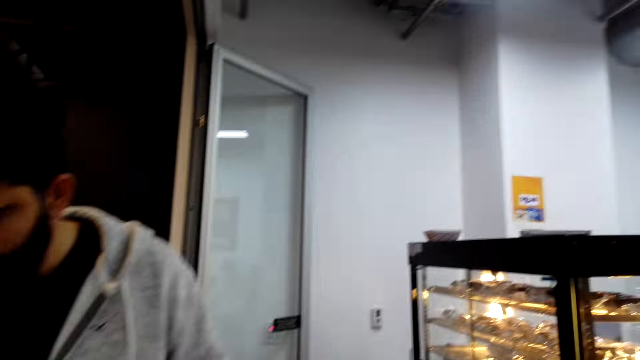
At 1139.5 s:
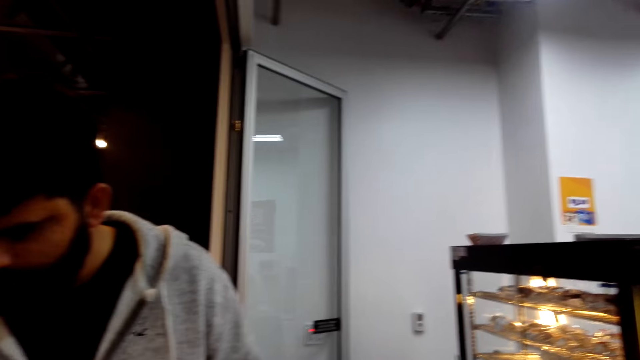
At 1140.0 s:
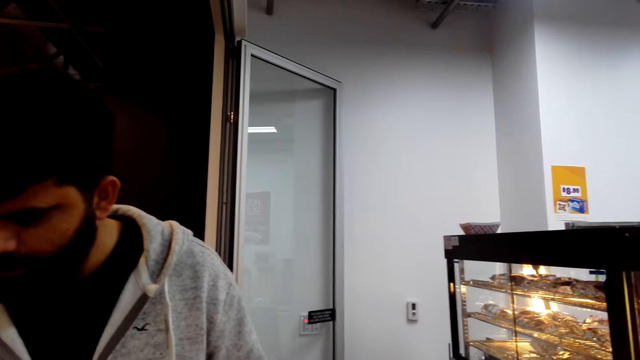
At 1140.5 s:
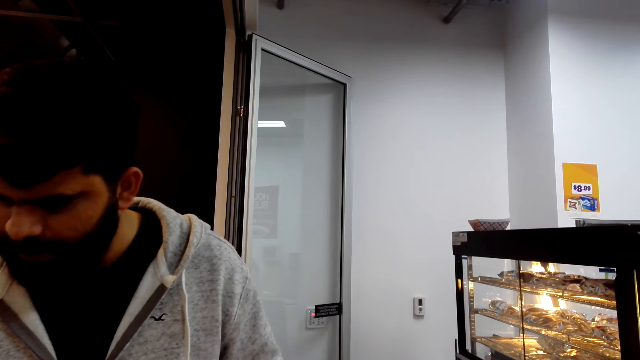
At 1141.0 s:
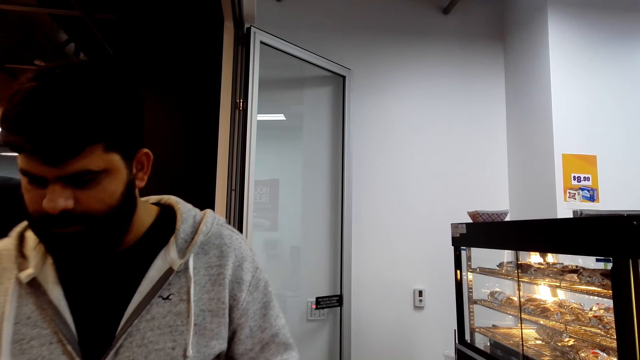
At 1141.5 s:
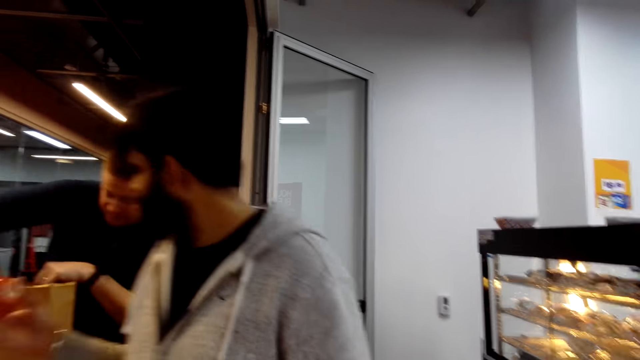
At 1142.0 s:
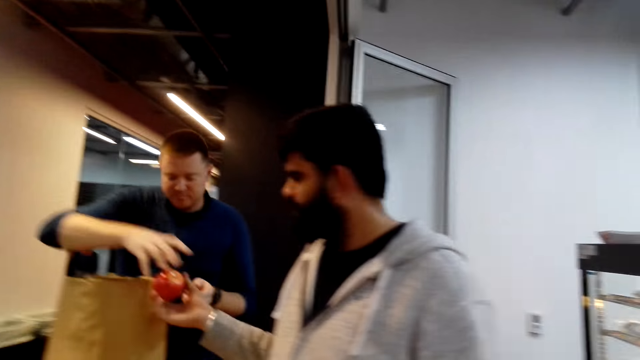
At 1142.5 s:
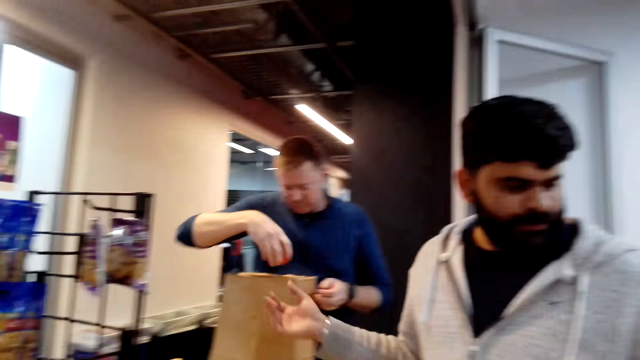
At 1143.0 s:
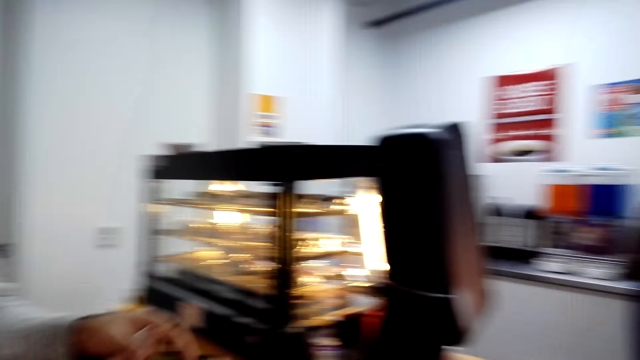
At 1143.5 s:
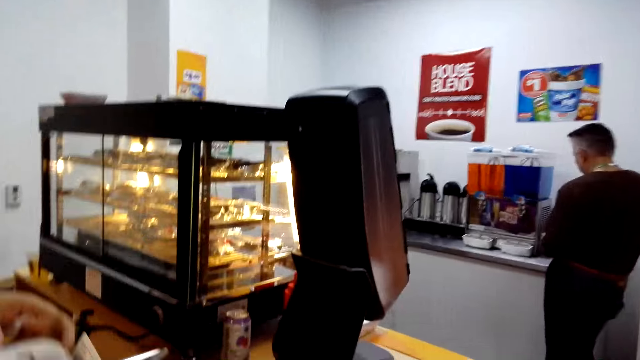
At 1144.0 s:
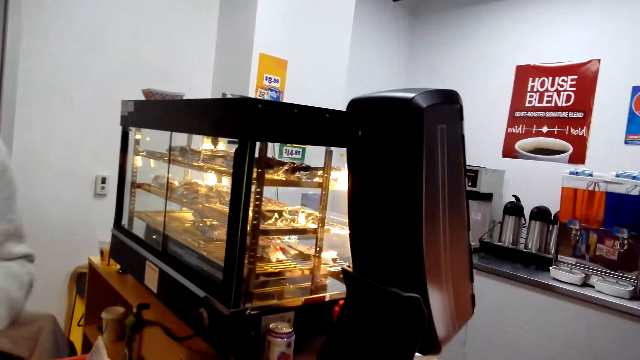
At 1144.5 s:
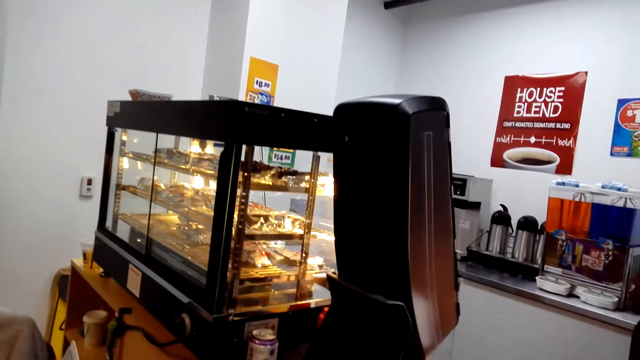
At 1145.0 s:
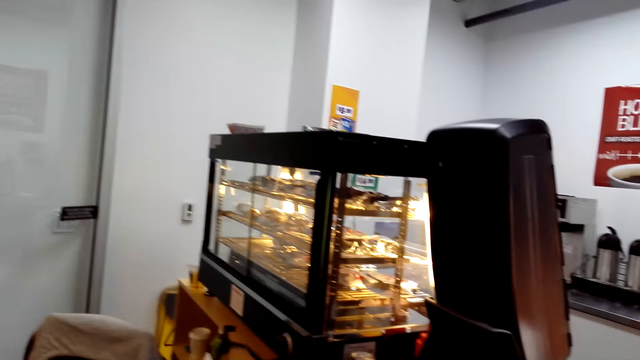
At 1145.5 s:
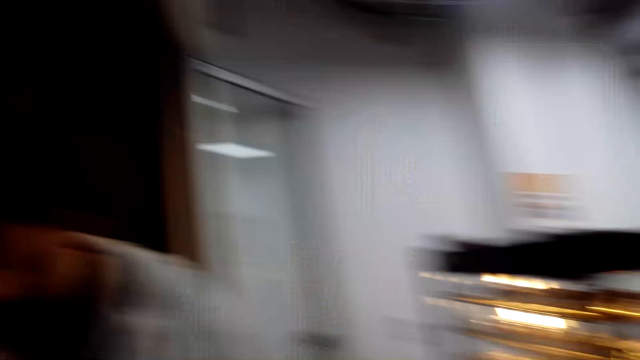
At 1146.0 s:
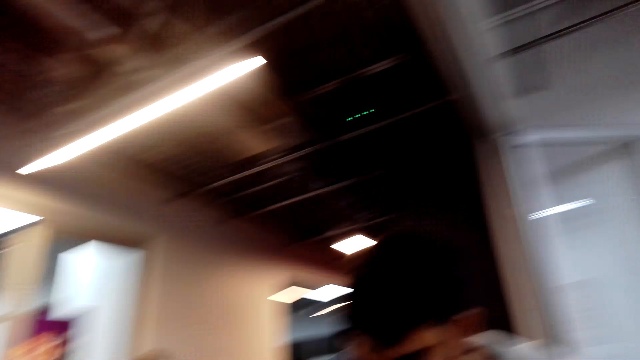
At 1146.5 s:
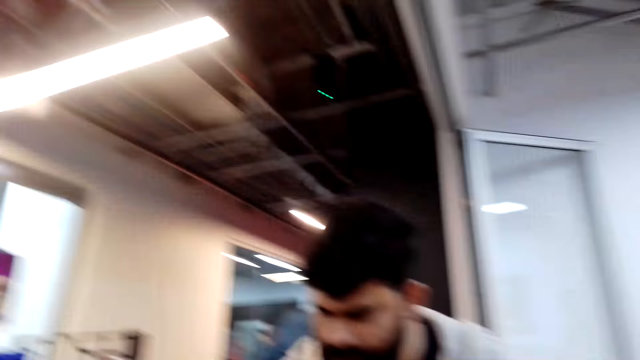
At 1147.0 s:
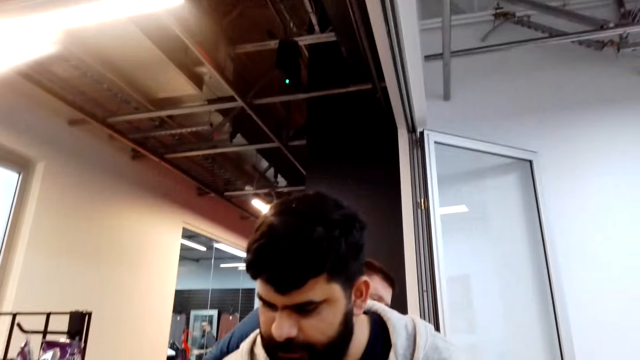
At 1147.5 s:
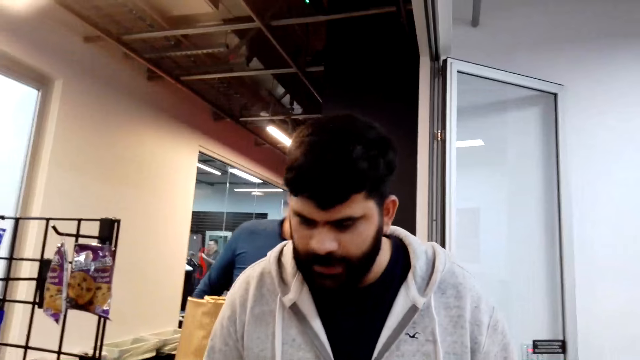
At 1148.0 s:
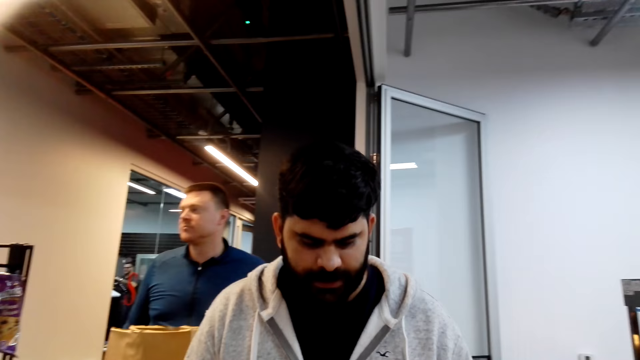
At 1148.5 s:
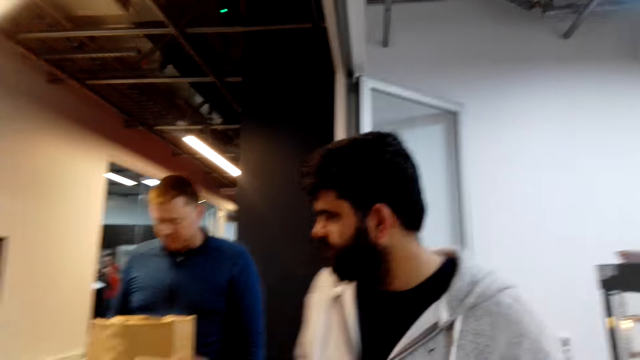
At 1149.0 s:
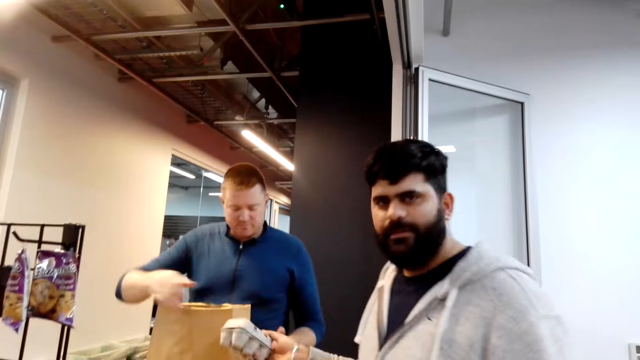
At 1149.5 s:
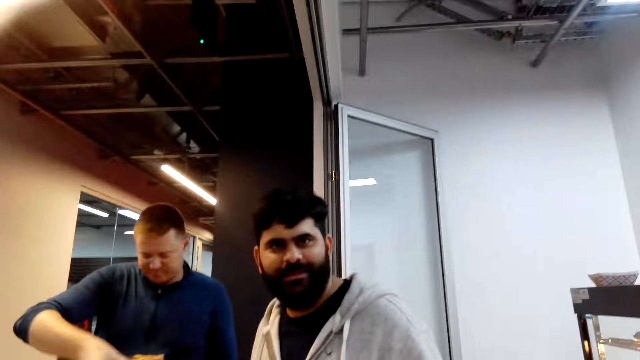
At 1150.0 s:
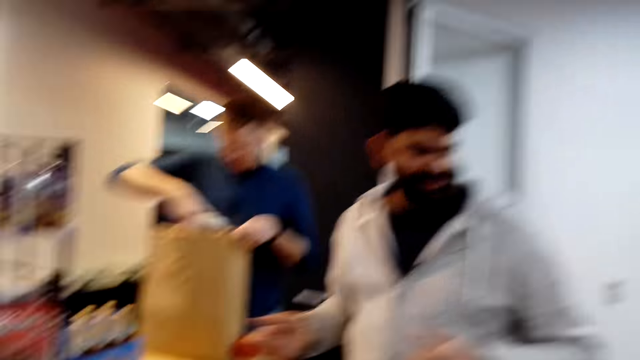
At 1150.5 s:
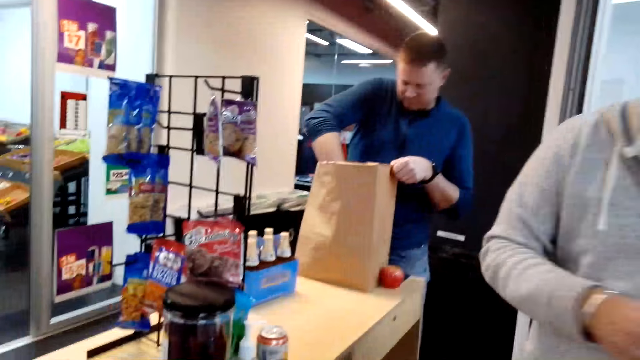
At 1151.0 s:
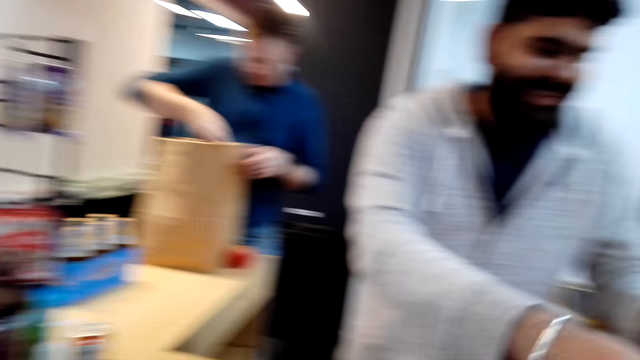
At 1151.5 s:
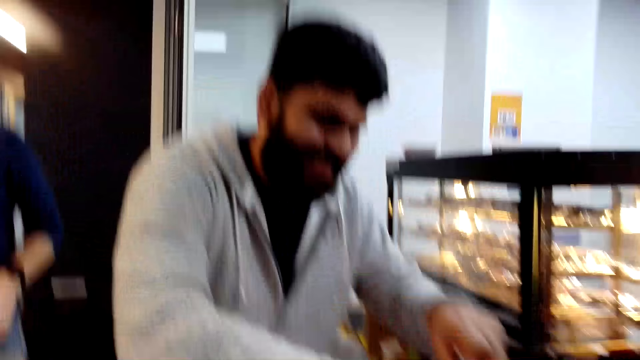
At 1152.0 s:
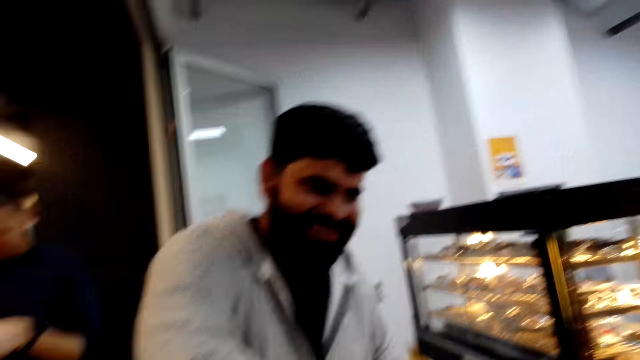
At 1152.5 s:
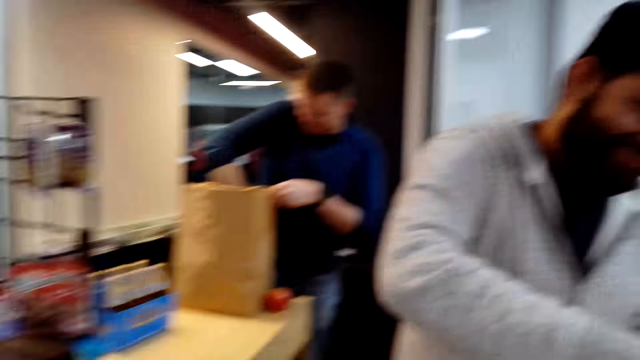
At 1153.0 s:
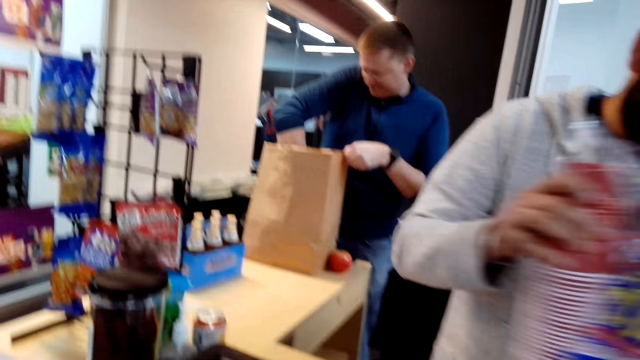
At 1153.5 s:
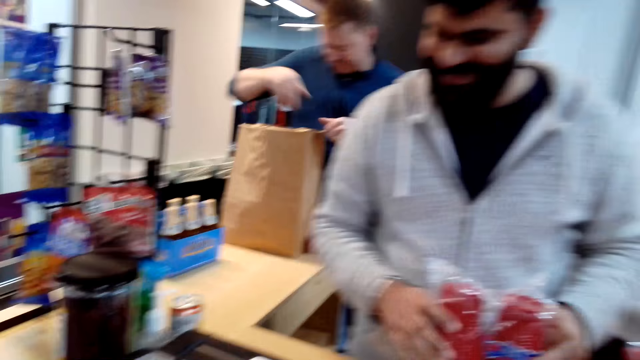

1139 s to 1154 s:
A man interacts with the camera wearer. The man gives another man something. The first man interacts with the camera wearer. The first man gives the other man something. The other man puts items in a paper bag.

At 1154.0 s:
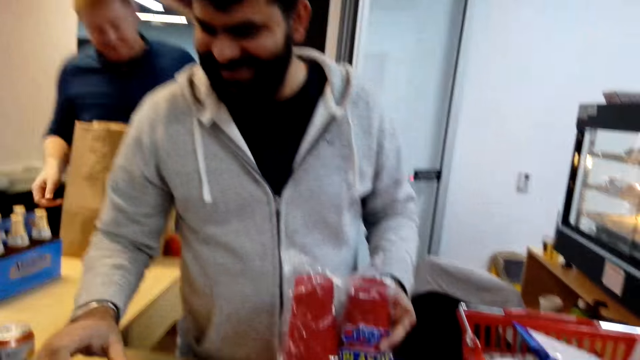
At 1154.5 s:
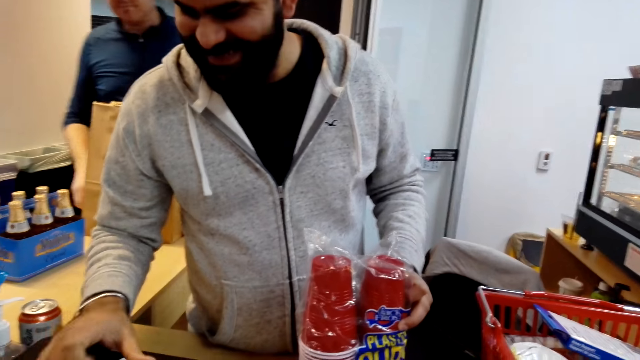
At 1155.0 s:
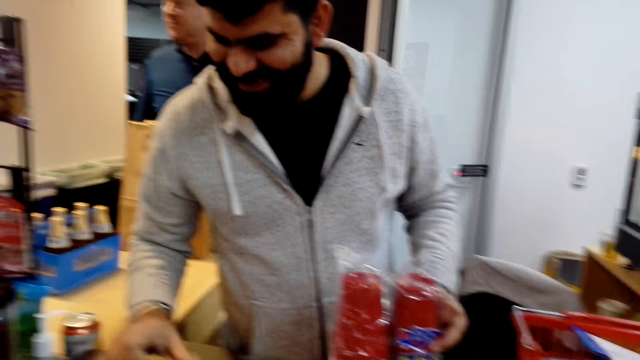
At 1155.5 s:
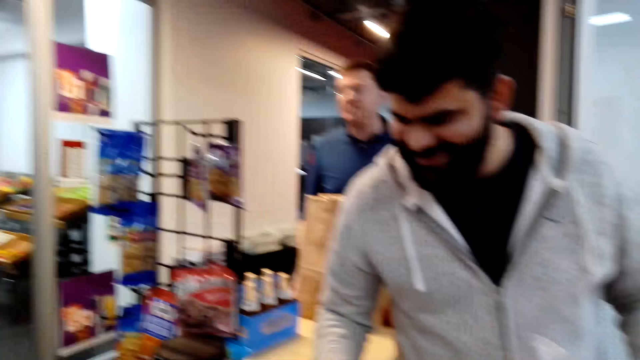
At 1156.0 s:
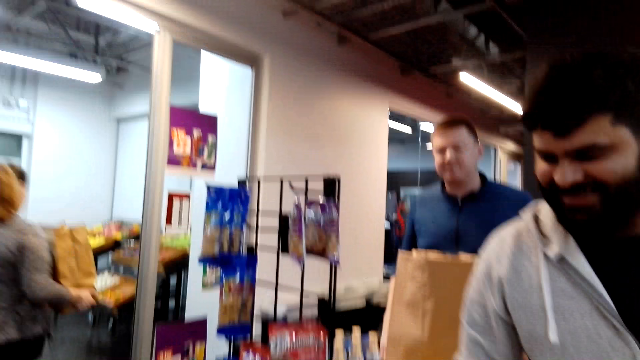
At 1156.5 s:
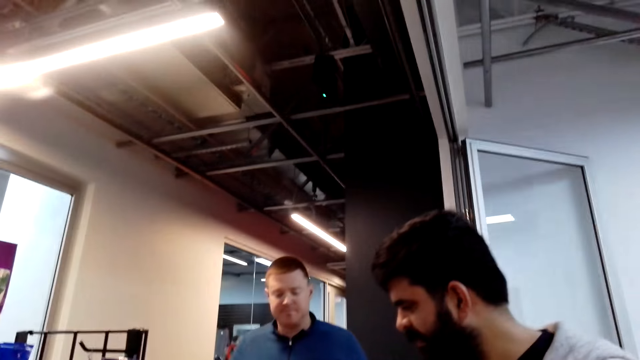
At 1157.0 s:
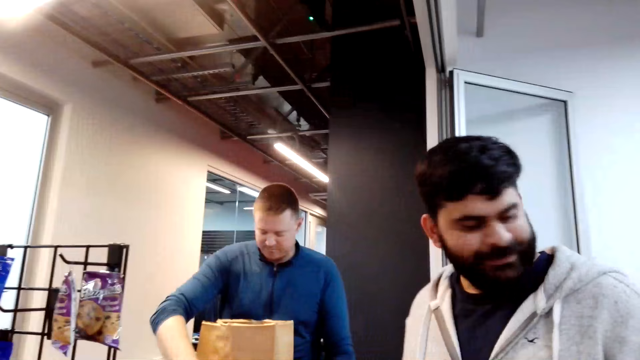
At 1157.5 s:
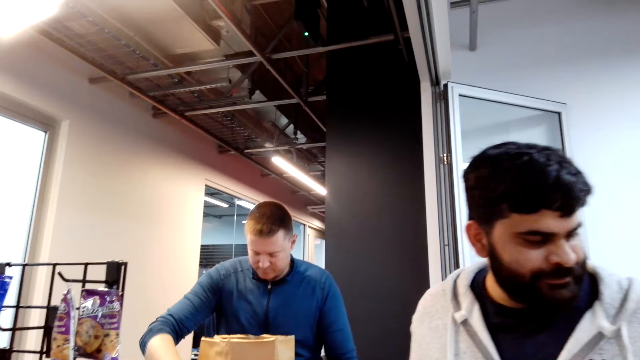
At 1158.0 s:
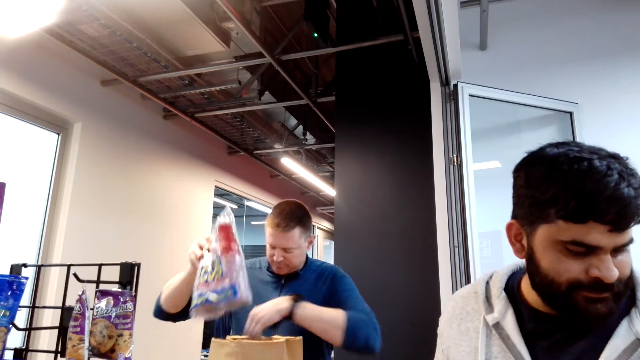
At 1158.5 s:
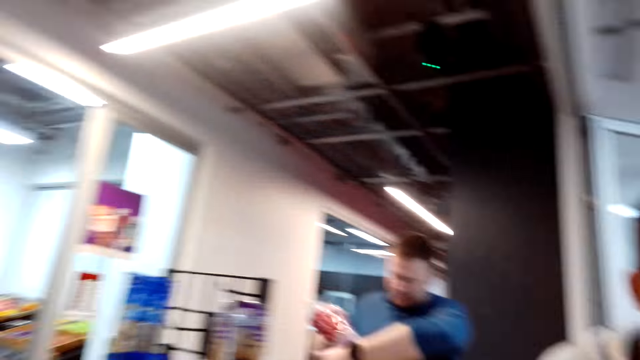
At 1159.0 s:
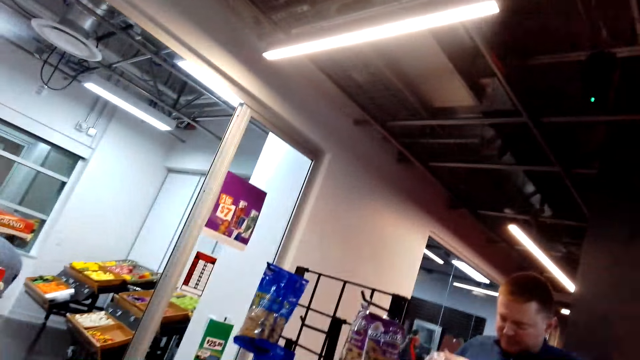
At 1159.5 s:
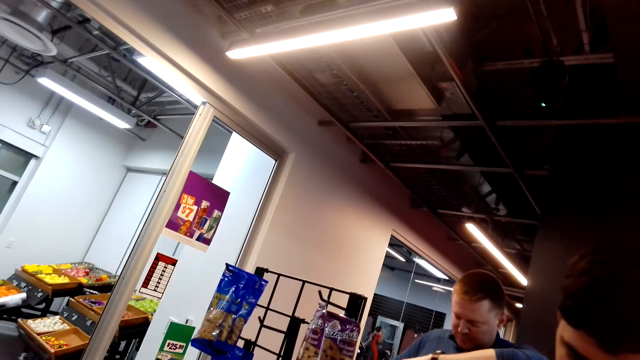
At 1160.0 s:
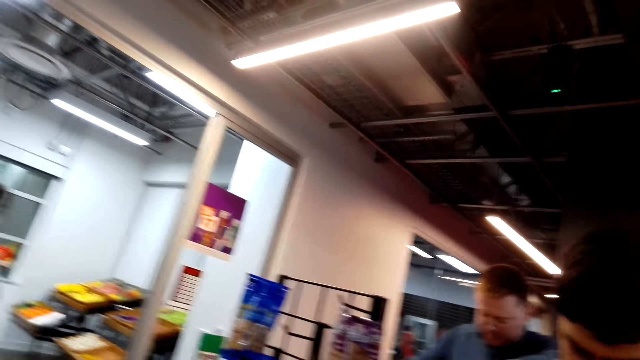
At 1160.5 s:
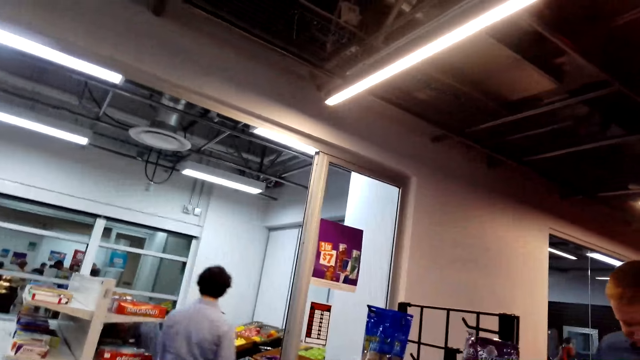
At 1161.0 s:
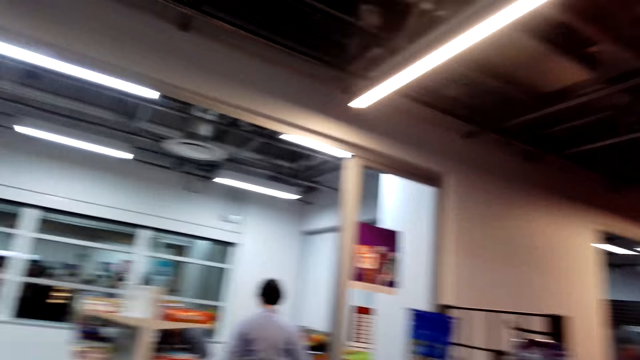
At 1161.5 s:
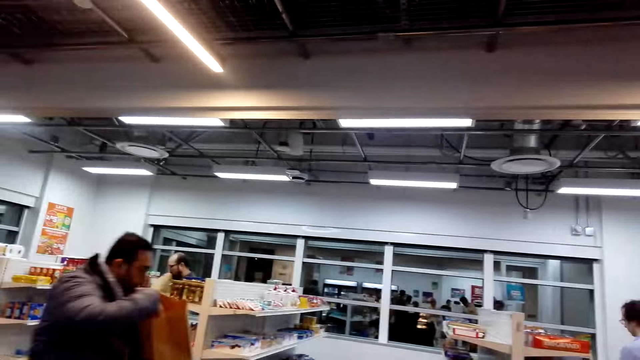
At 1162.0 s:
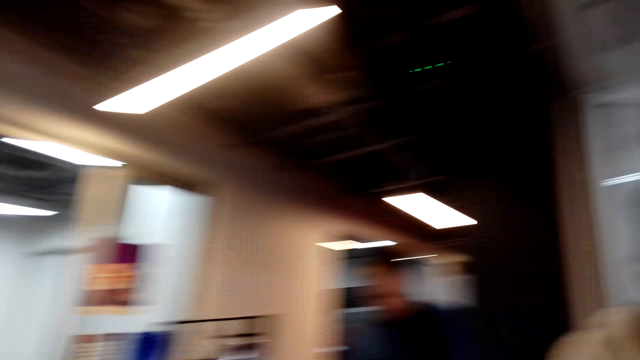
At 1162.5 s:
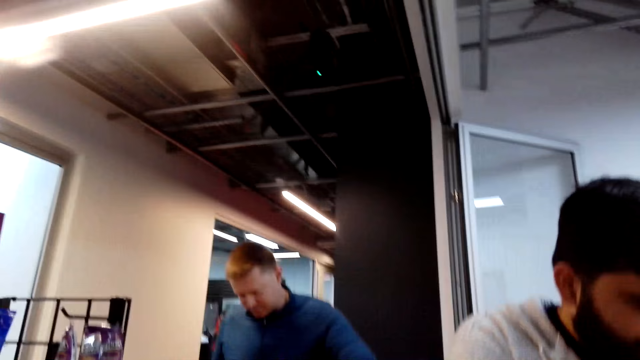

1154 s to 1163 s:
A man puts items in a paper bag. Another man interacts with the camera wearer. The camera wearer looks around.
